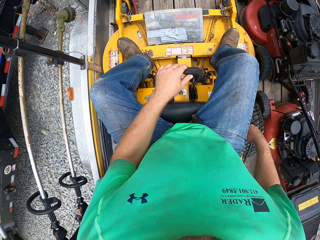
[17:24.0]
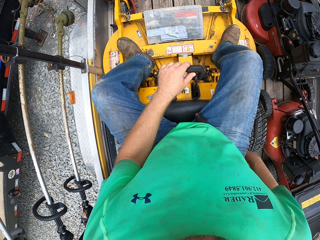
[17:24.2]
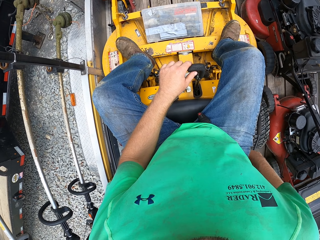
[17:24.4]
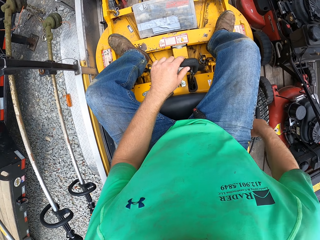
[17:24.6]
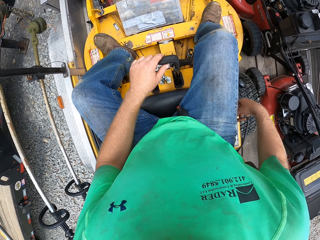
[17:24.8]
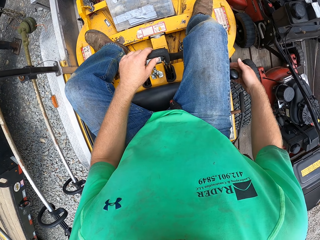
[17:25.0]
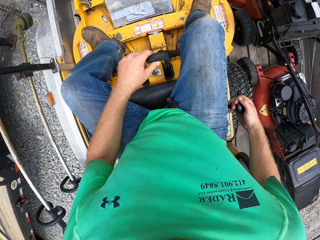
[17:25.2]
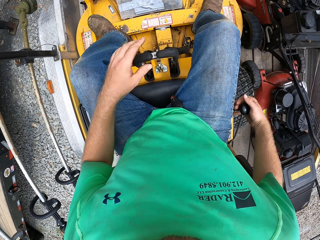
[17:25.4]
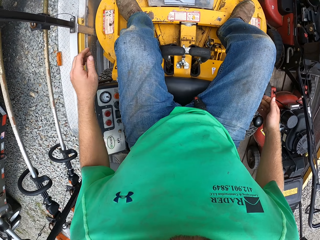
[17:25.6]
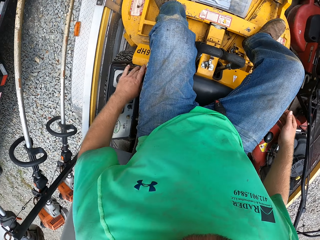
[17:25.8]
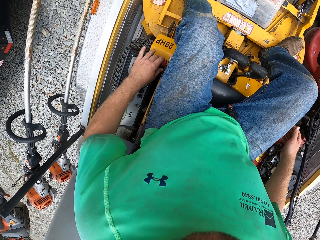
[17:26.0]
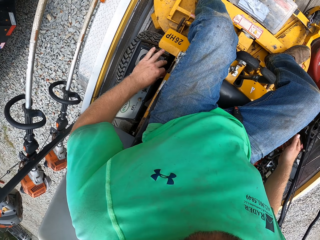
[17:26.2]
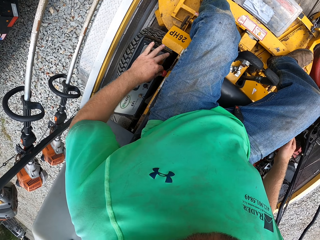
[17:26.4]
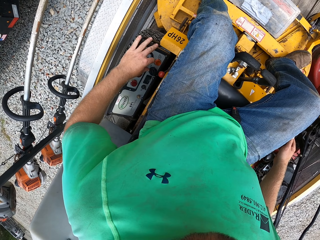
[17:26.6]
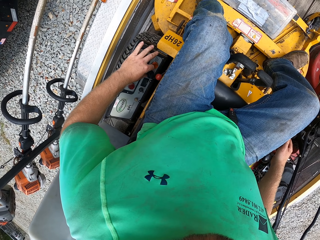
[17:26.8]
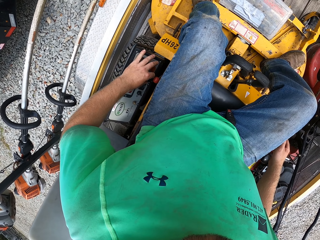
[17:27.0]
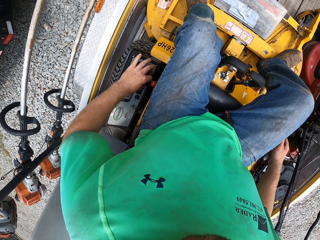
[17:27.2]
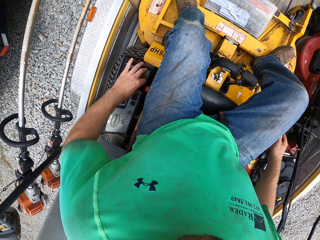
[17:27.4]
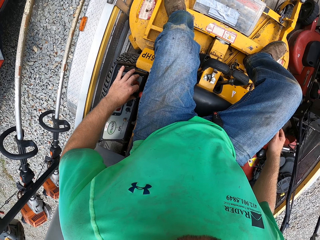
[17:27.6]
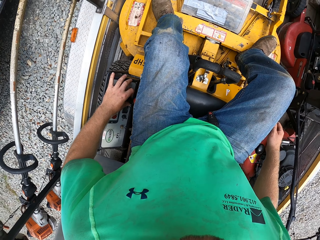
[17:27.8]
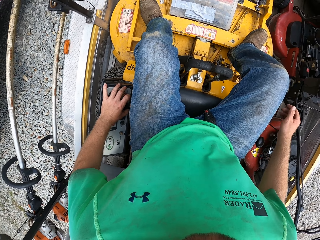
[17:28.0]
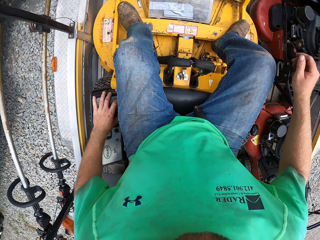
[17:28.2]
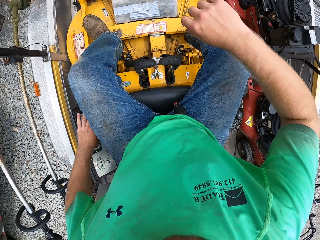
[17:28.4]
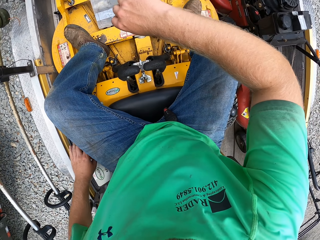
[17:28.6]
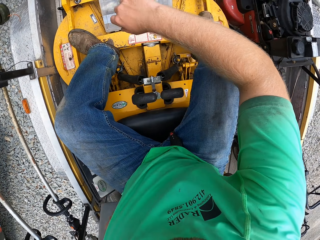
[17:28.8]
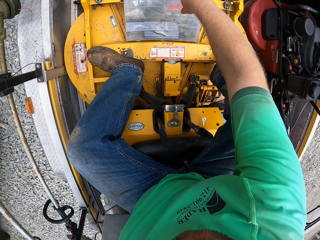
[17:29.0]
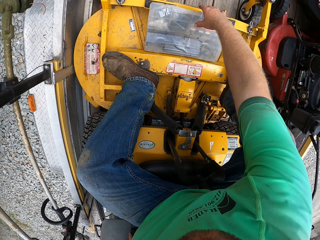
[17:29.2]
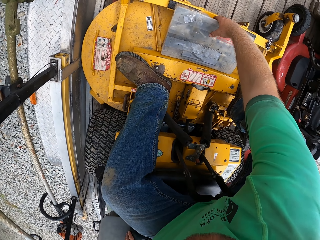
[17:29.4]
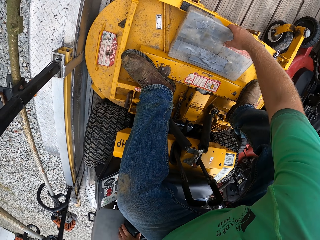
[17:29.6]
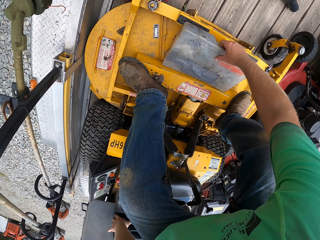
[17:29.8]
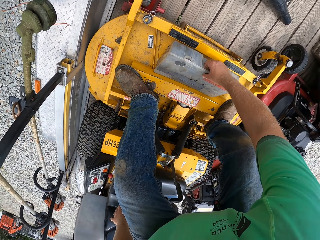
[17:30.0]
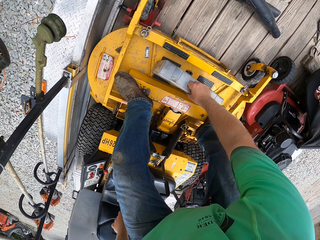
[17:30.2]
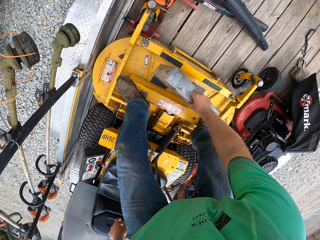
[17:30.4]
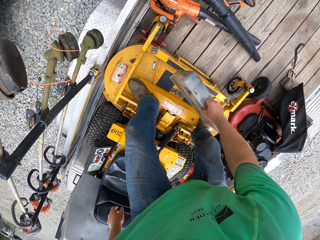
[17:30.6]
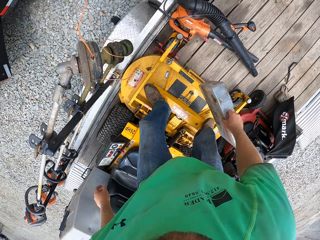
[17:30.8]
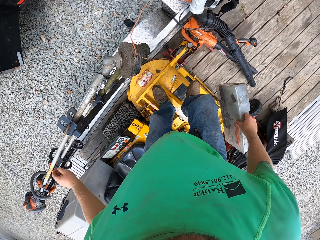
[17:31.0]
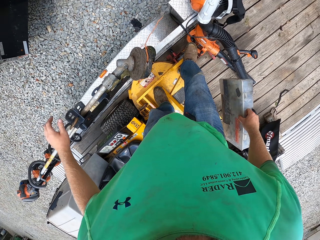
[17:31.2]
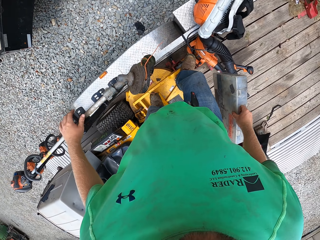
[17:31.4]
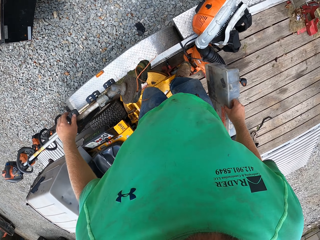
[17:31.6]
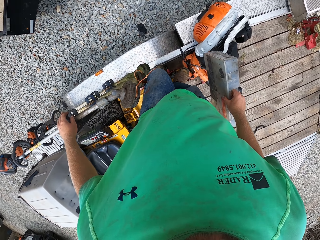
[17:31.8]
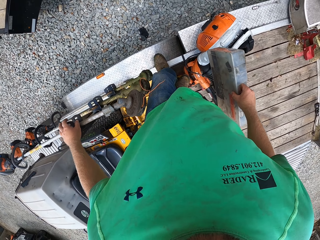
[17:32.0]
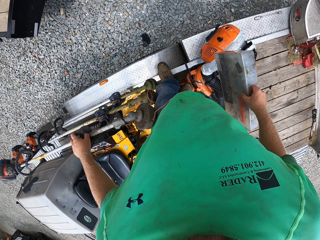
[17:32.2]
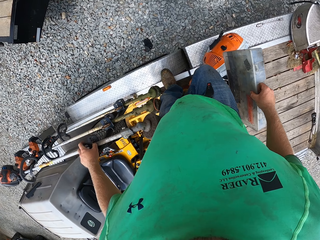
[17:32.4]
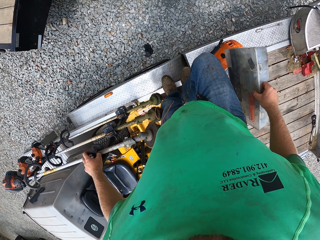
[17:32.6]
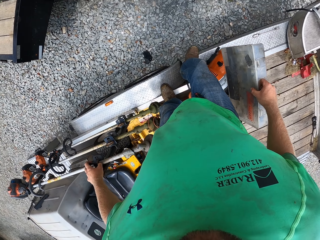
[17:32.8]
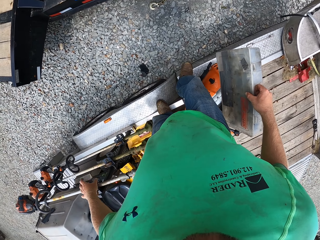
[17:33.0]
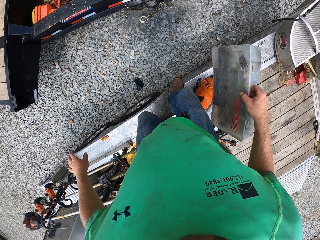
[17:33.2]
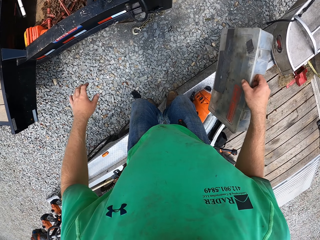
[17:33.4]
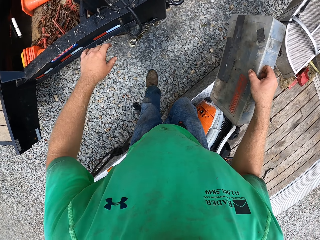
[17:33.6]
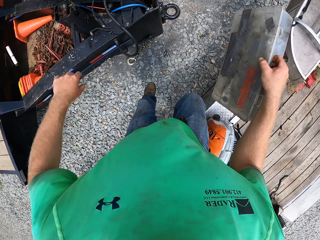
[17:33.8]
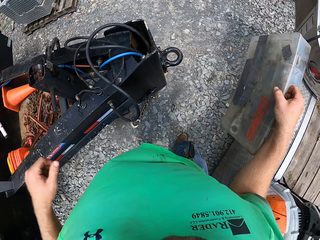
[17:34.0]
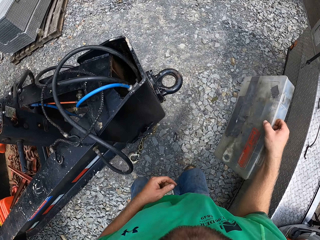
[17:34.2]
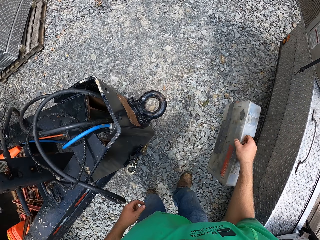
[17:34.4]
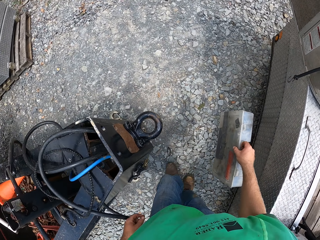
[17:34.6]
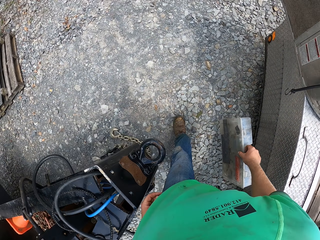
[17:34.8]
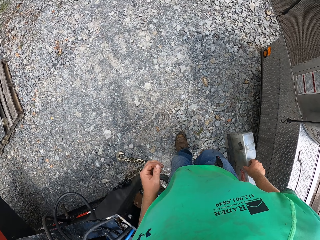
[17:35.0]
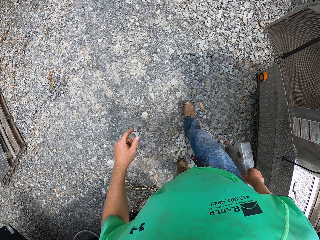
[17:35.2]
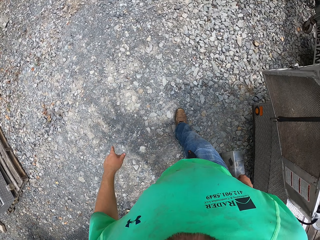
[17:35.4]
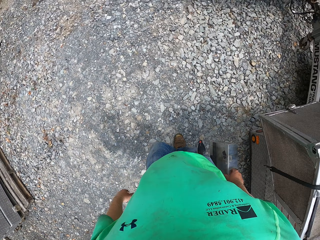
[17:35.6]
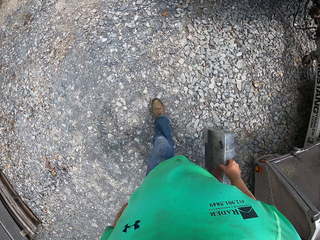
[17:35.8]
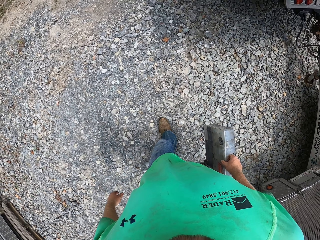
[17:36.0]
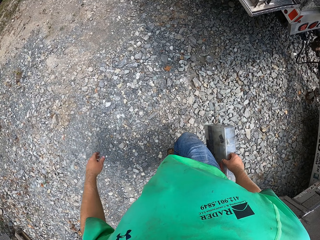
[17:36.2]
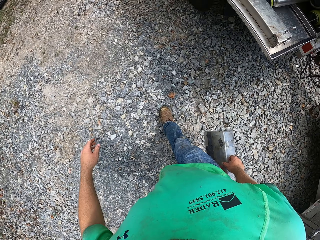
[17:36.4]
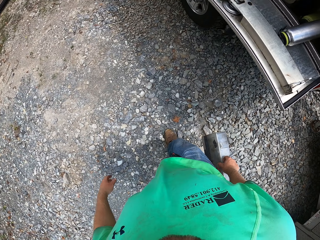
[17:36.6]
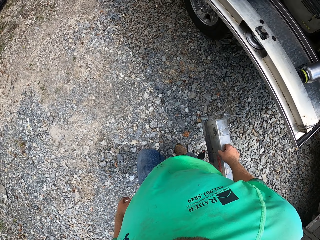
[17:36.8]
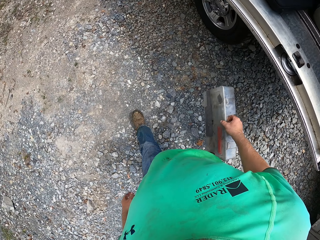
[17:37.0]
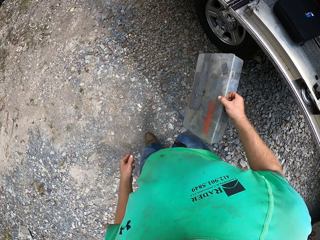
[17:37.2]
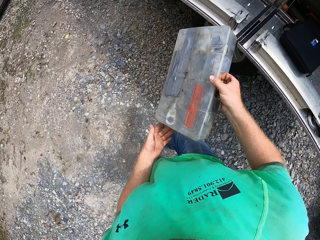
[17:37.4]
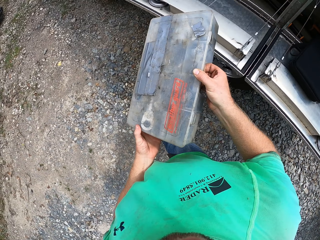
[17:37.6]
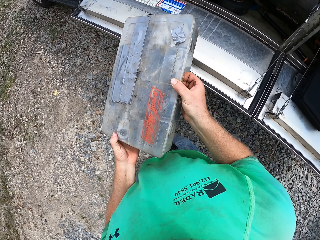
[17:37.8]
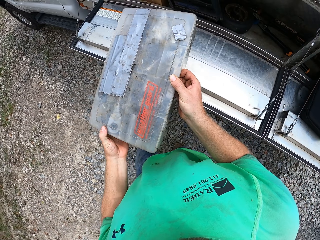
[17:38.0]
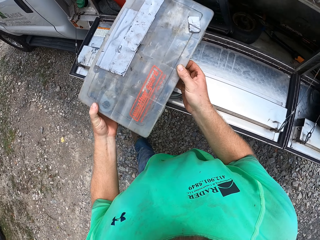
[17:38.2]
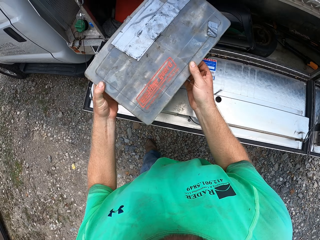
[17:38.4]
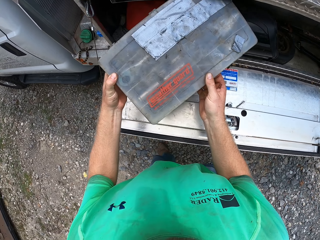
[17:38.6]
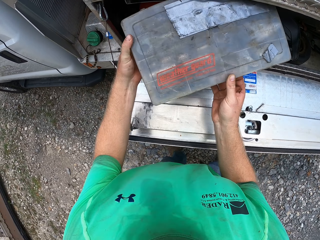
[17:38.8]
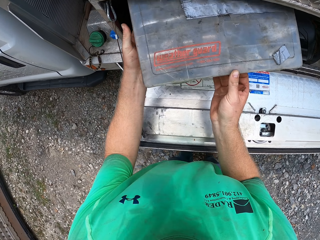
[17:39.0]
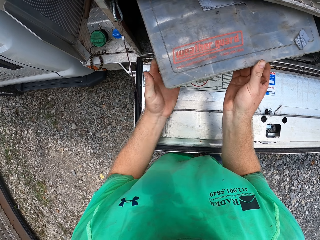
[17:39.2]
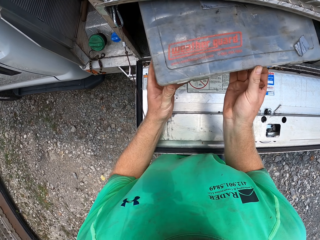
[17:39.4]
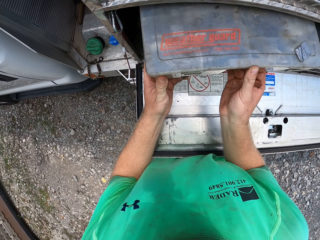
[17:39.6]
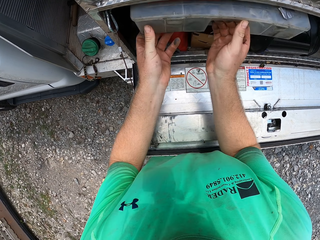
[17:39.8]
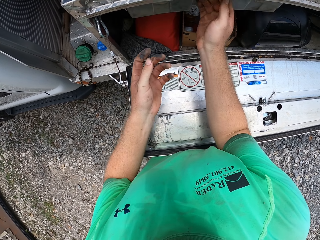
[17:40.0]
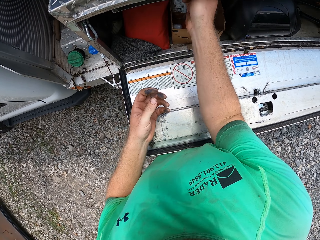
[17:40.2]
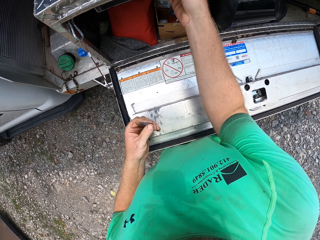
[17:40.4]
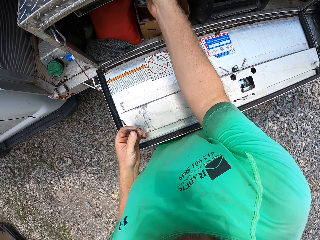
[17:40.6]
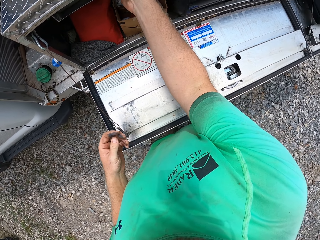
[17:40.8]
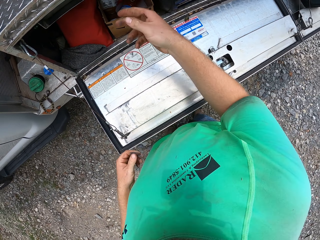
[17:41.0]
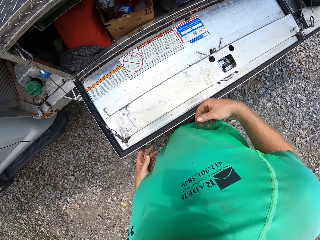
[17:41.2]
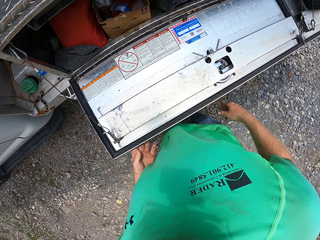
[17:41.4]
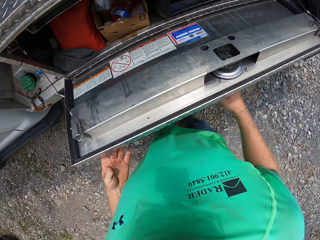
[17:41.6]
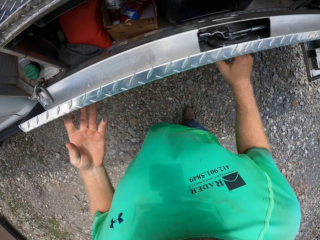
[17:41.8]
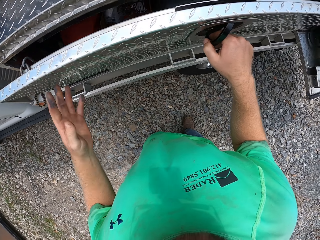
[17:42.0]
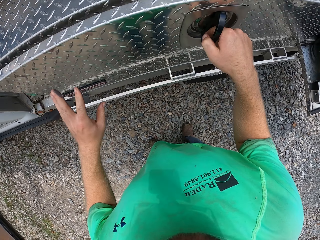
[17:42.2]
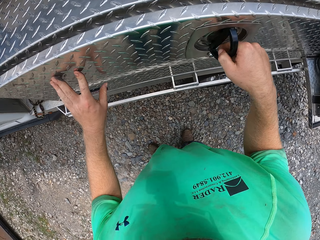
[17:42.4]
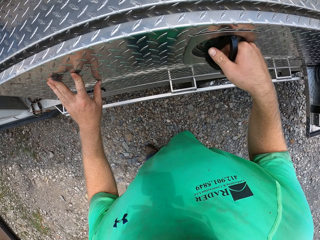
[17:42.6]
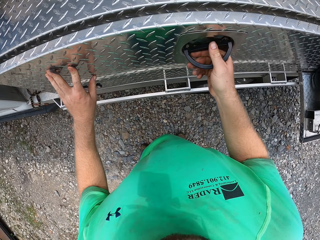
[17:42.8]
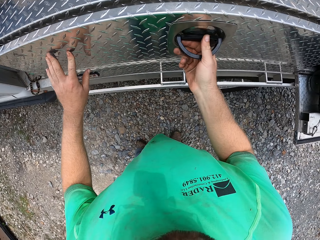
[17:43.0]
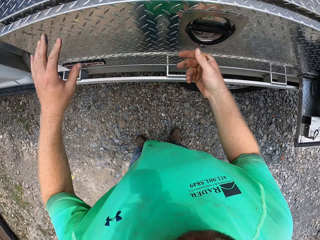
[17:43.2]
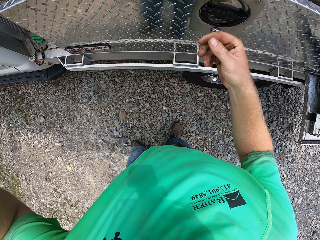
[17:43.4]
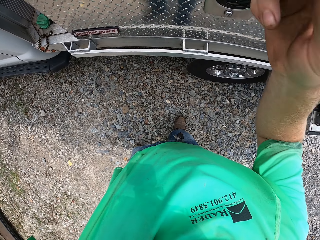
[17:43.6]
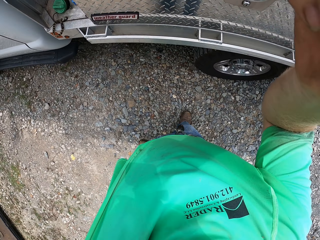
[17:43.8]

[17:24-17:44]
The camera wearer operates the tractor or lawn mower. He presses a red button on the lawn mower with his left hand. He picks up the tool case from the lawn mower with his right hand. He alights from the trailer with the tool case in his right hand. He puts the tool case in a truck cargo with both hands. He closes the truck cargo with both hands. He touches his head with both hands. He adjusts the camera.
